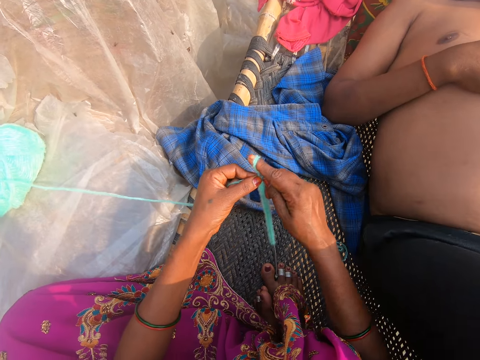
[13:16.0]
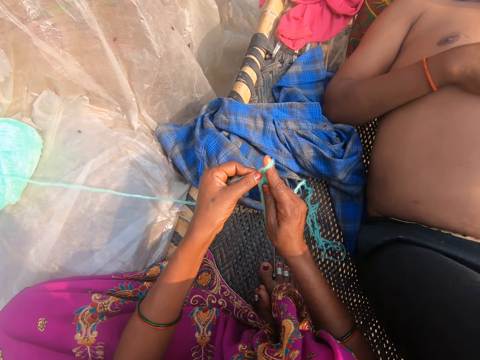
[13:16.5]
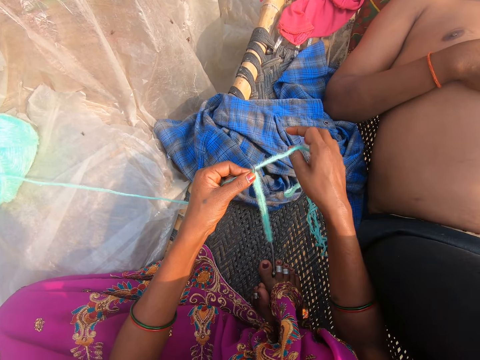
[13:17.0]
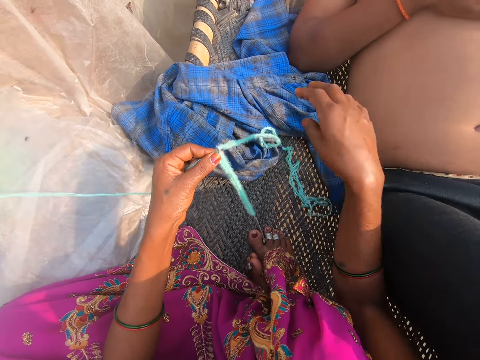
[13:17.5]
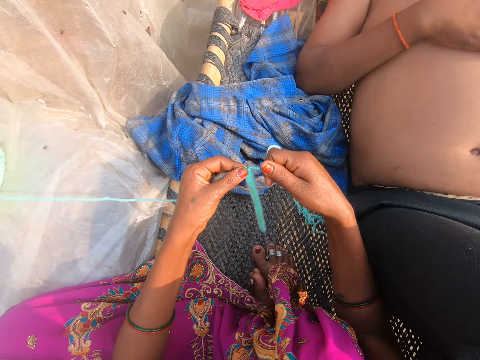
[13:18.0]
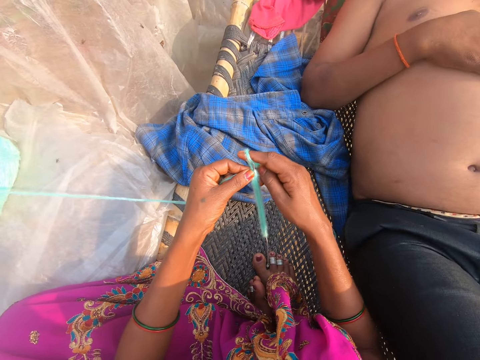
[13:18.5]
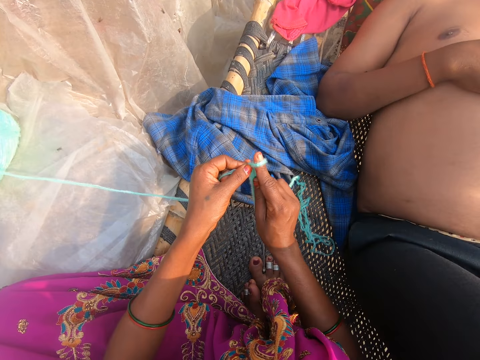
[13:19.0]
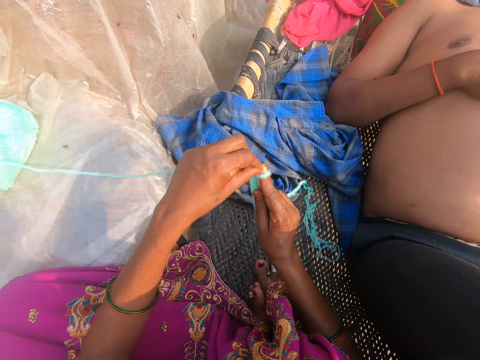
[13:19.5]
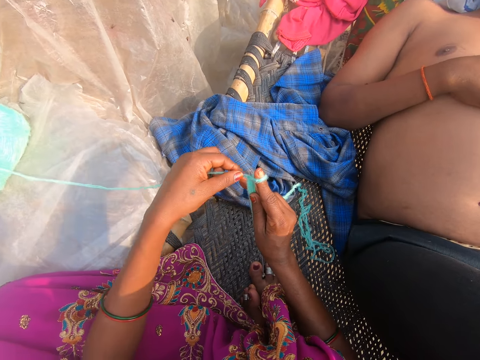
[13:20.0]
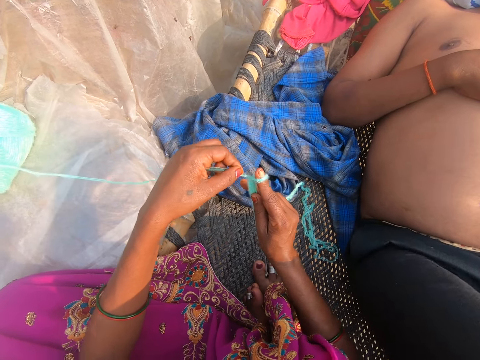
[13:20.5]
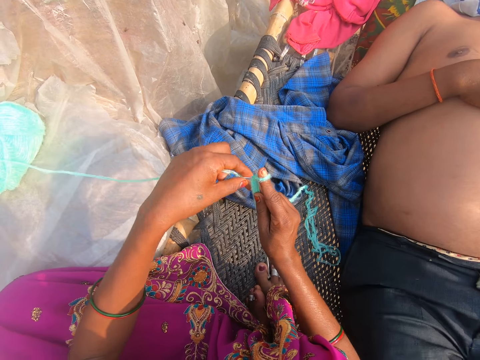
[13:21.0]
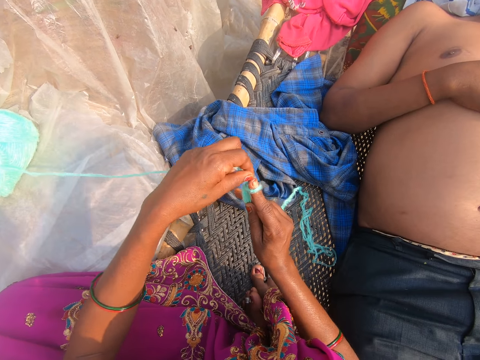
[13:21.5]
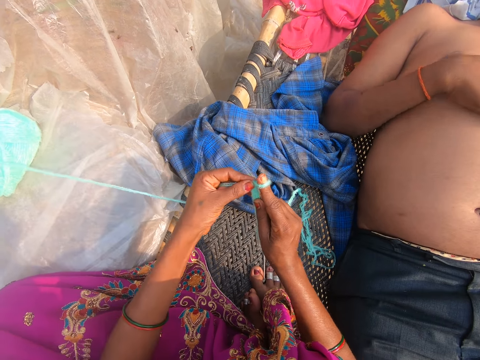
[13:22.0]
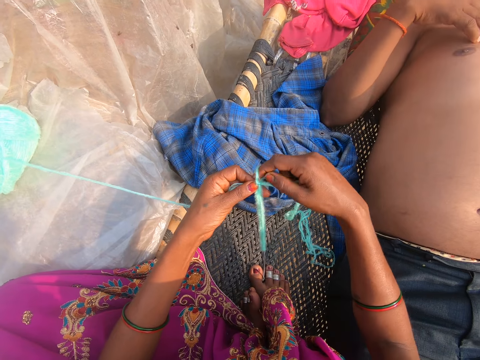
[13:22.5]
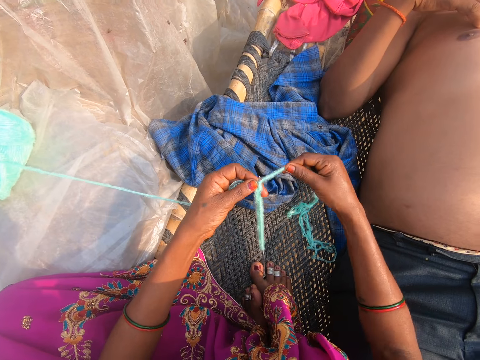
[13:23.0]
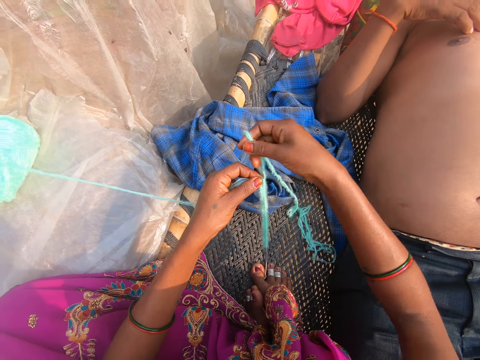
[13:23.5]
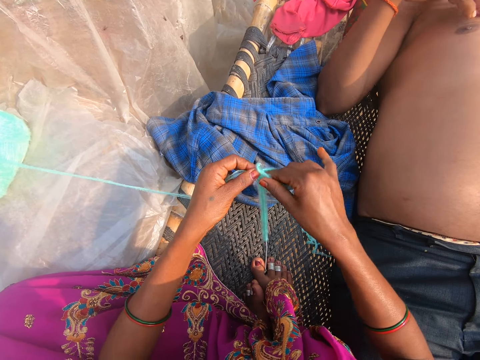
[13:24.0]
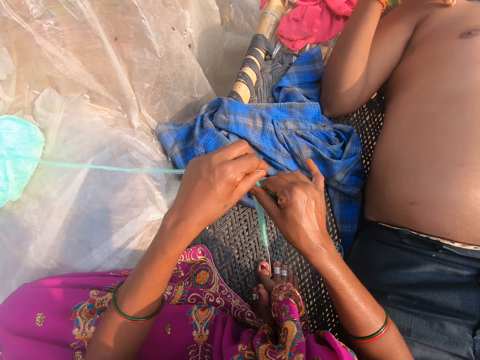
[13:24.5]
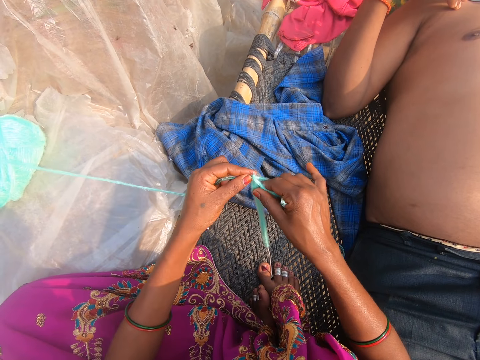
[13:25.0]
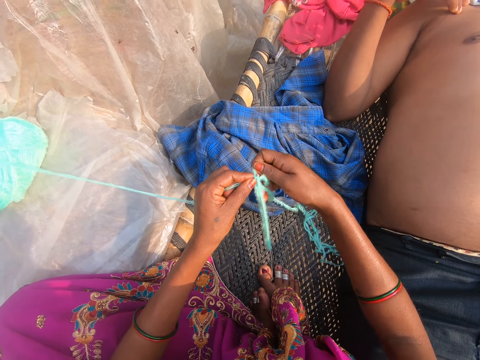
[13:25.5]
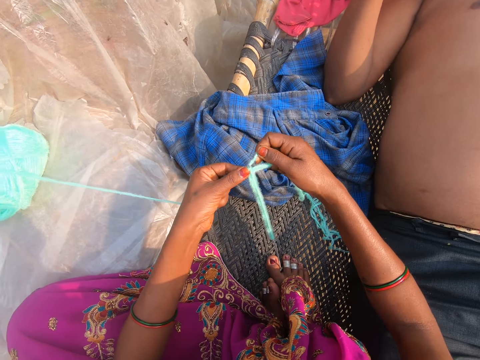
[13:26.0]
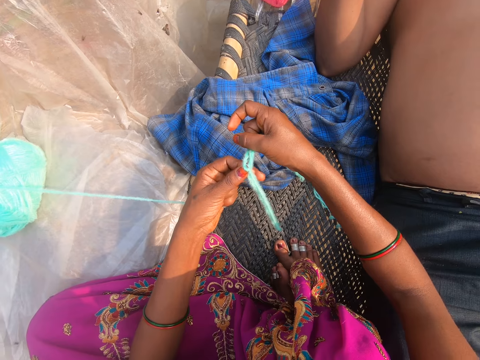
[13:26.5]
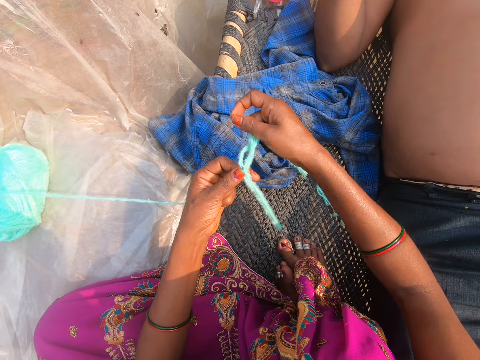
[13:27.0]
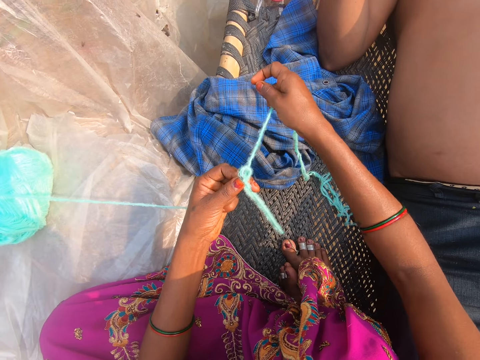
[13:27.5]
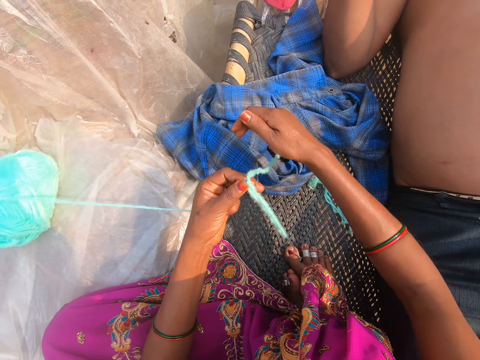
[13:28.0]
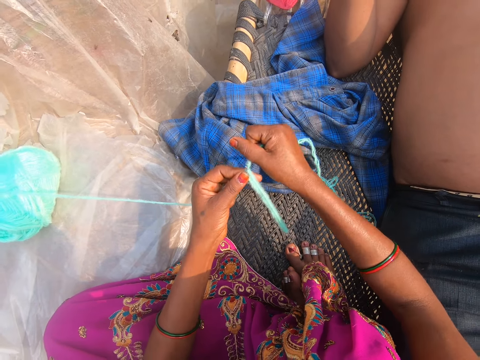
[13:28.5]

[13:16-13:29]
The camera wearer puts the thread around the crochet. They pull the thread. A man converses with the camera wearer. The camera wearer puts the thread around the crochet. They converse with the man. They pull the thread.

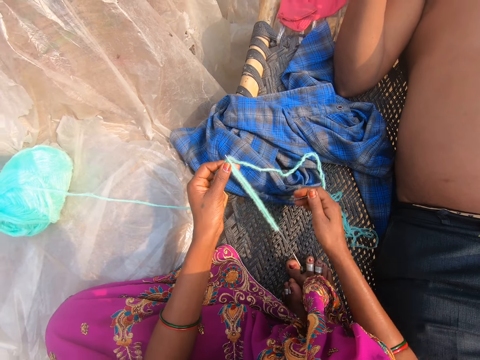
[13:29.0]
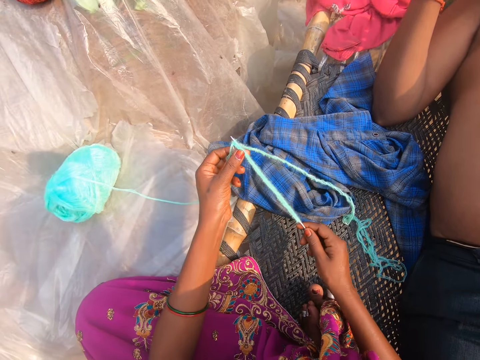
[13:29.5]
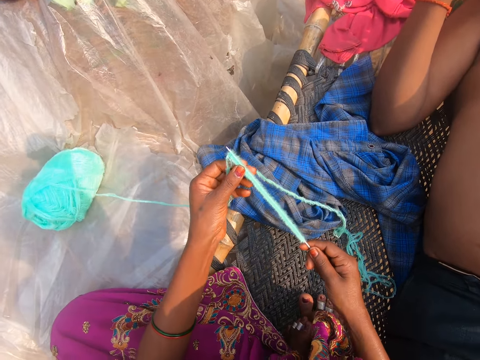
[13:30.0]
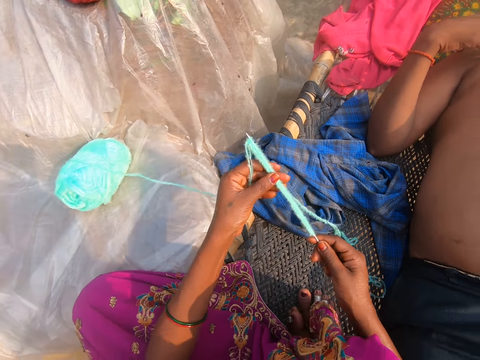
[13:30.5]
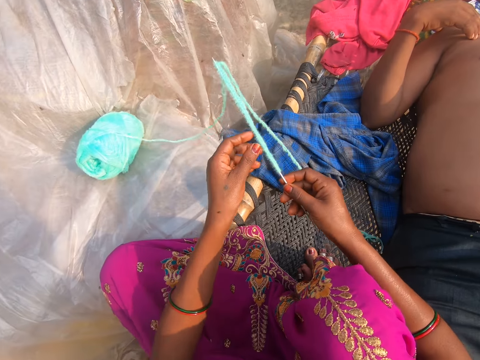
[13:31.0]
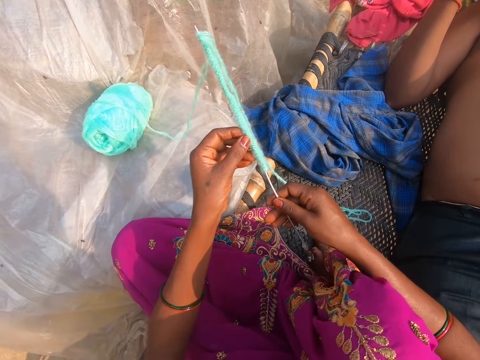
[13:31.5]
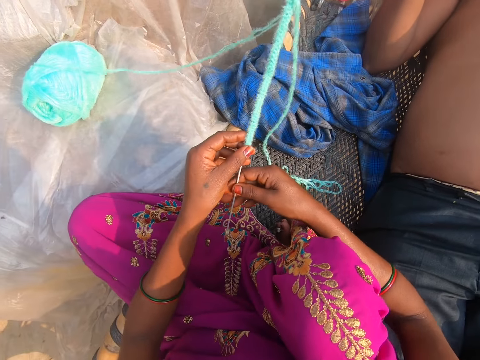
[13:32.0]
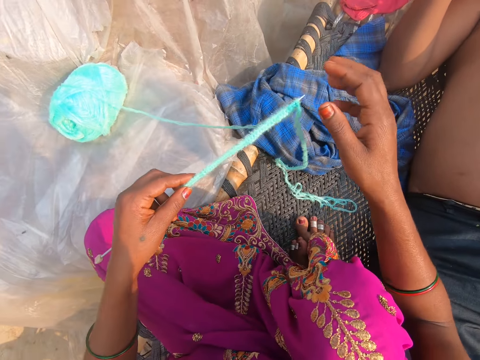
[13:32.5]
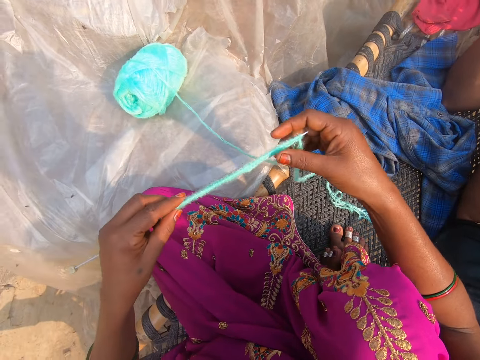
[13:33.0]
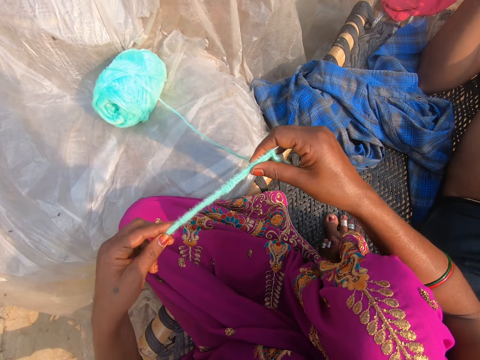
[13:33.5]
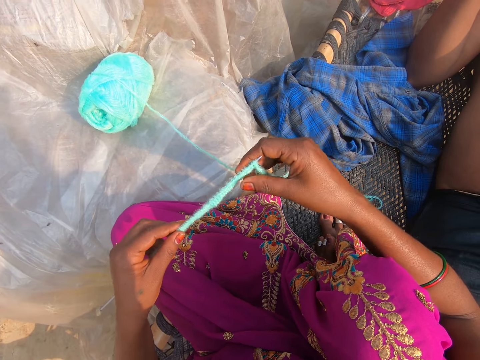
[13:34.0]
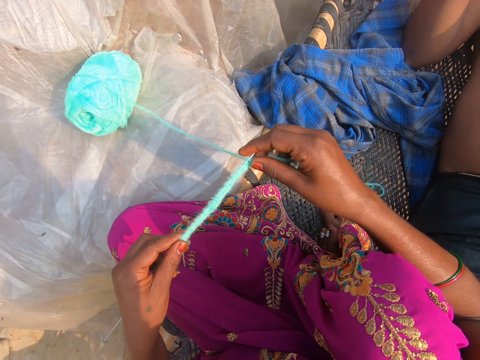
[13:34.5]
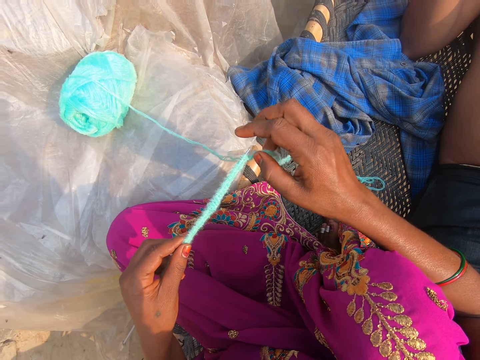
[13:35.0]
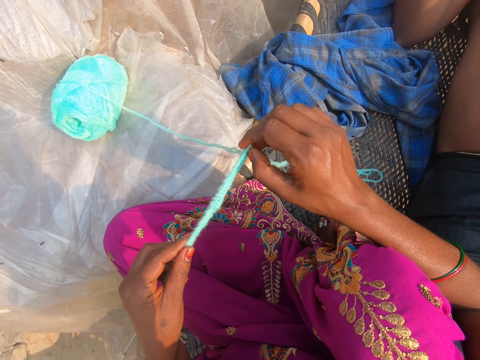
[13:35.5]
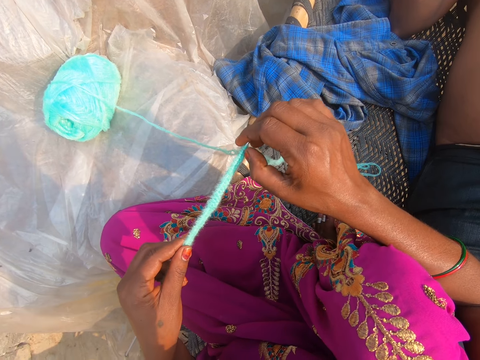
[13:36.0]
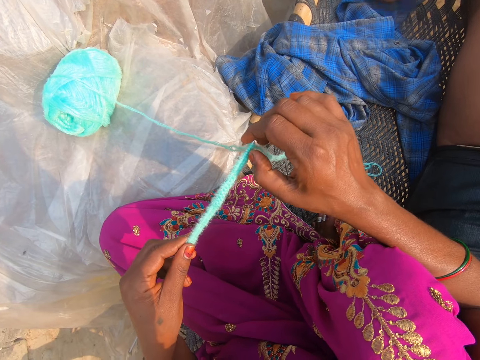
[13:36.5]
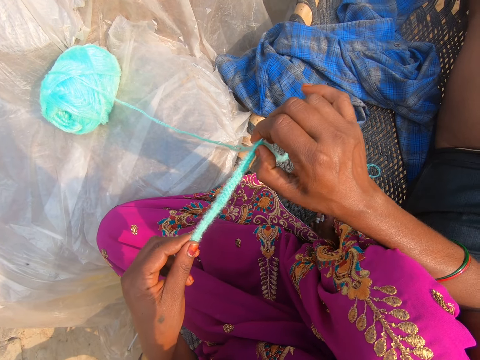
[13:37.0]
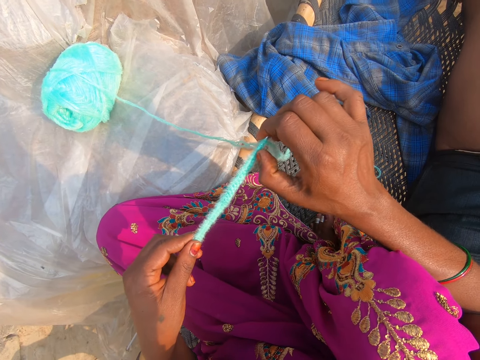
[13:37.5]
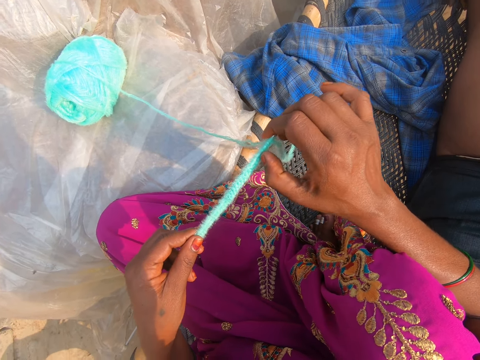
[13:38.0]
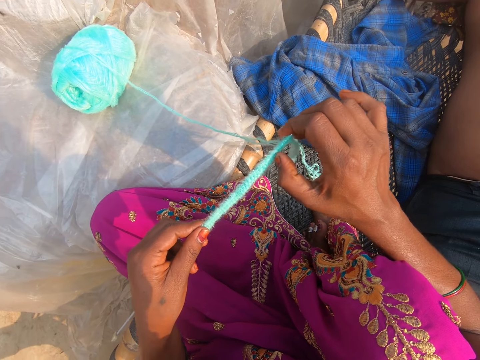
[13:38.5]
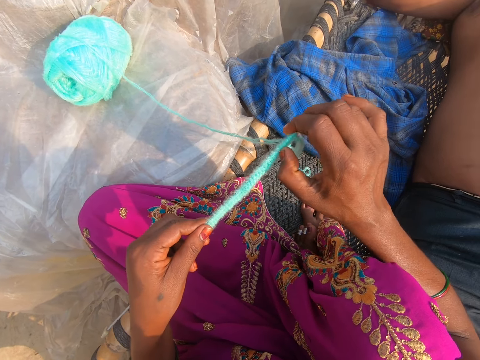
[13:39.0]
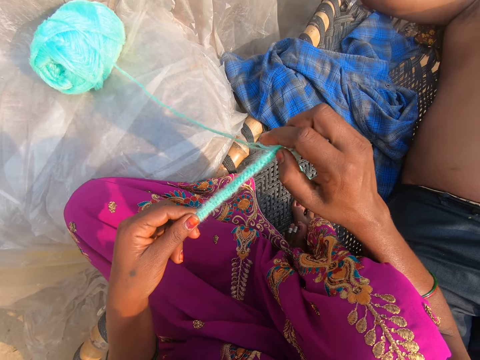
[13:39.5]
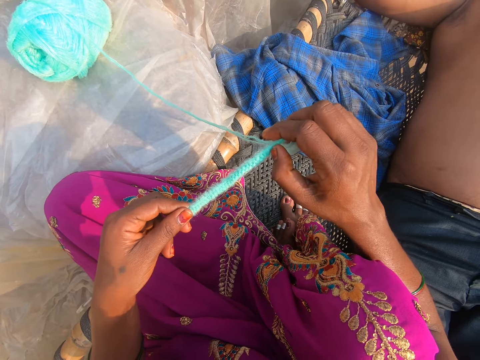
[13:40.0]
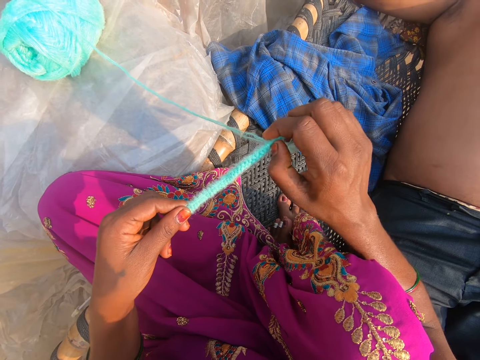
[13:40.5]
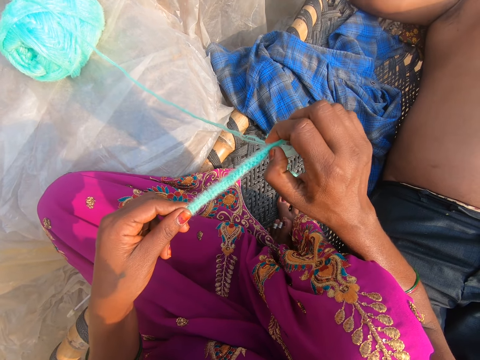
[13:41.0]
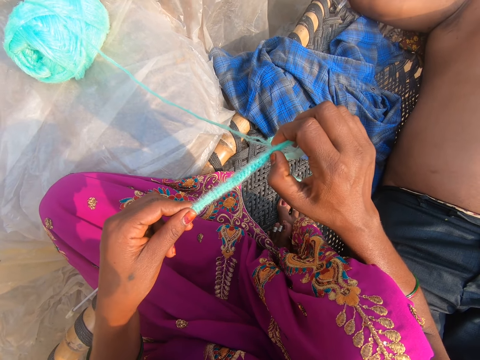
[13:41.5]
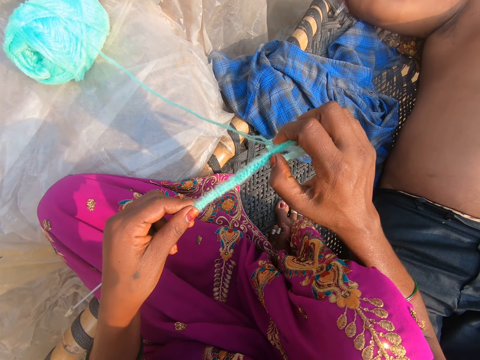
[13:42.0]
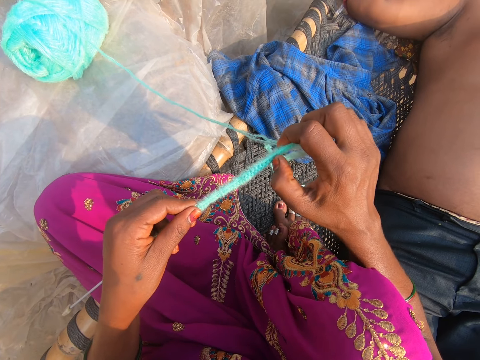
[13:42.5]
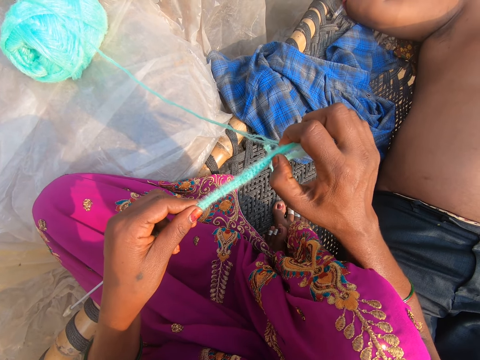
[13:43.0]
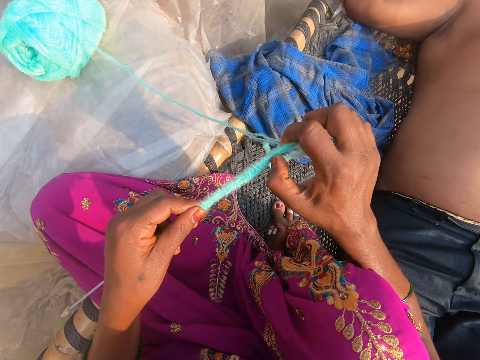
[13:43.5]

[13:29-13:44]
The camera wearer lifts up the crochet with the thread. They check on the thread on the crochet. They converse with a man. They check on the thread on the crochet. They count the lines on the crochet.
